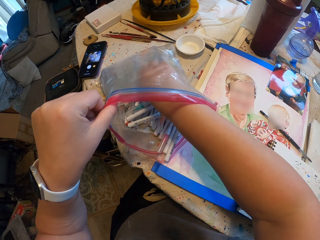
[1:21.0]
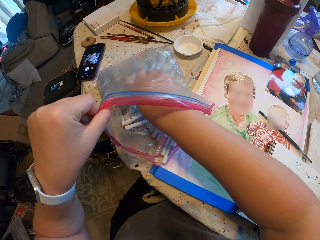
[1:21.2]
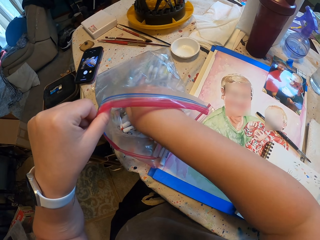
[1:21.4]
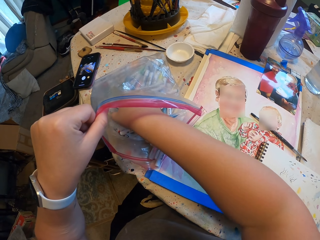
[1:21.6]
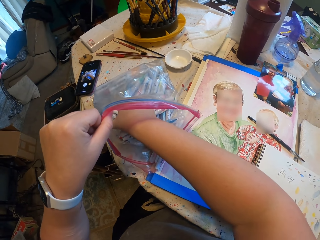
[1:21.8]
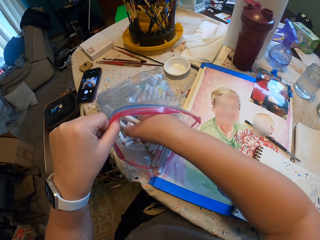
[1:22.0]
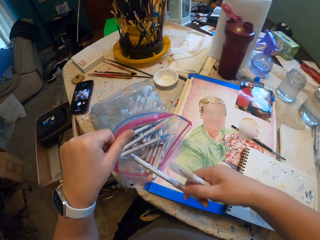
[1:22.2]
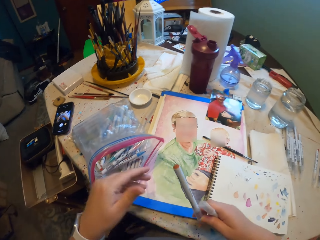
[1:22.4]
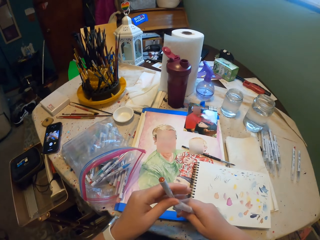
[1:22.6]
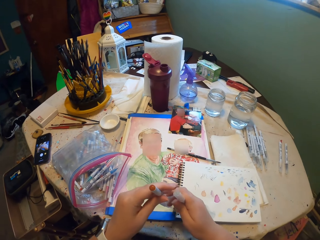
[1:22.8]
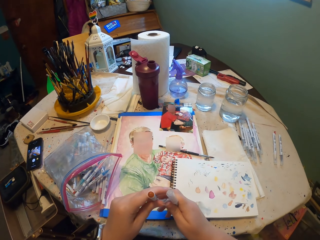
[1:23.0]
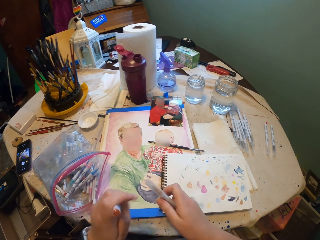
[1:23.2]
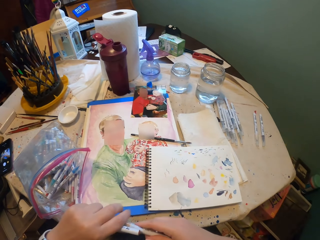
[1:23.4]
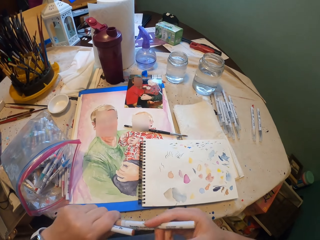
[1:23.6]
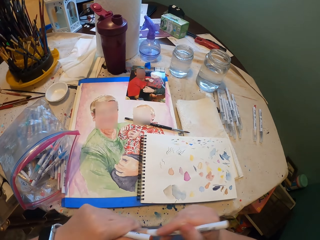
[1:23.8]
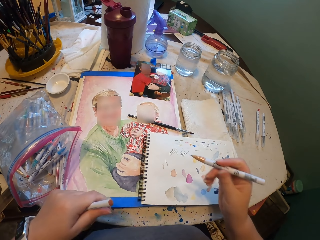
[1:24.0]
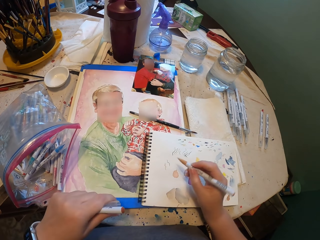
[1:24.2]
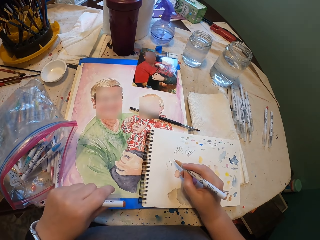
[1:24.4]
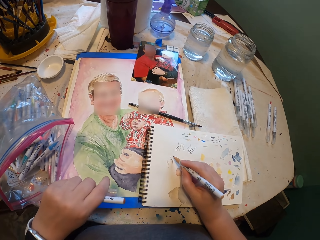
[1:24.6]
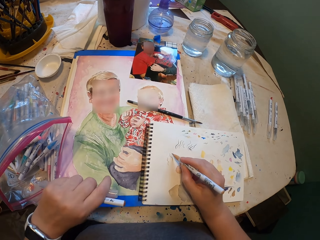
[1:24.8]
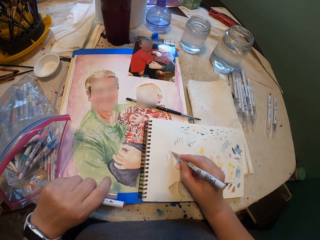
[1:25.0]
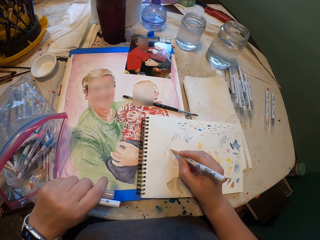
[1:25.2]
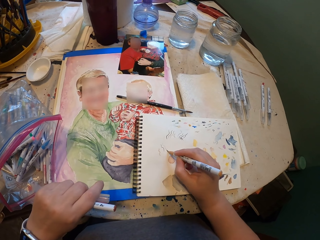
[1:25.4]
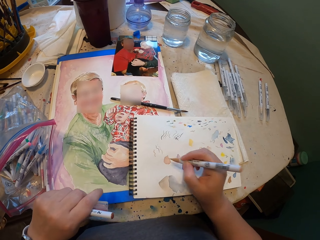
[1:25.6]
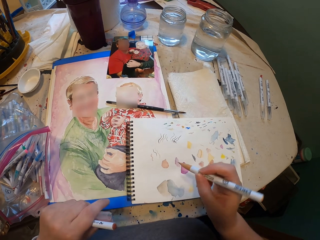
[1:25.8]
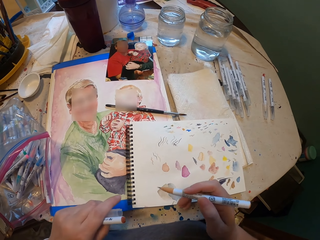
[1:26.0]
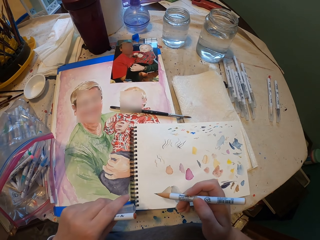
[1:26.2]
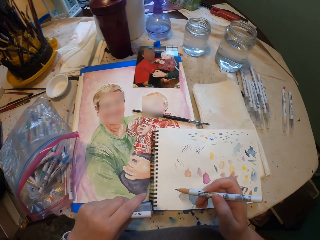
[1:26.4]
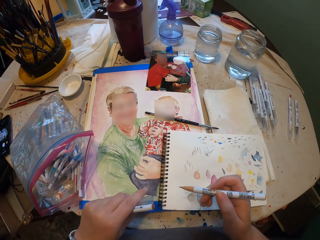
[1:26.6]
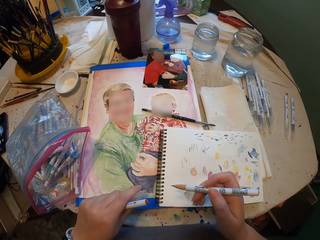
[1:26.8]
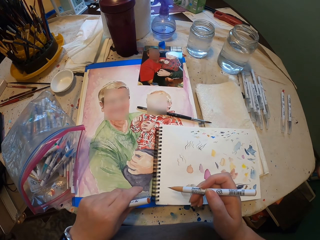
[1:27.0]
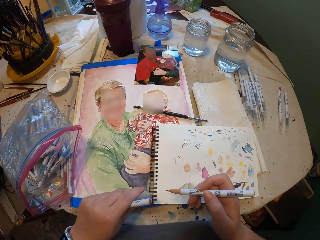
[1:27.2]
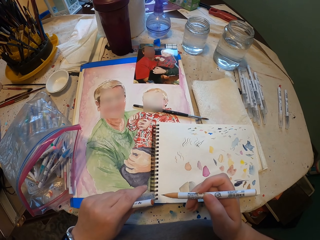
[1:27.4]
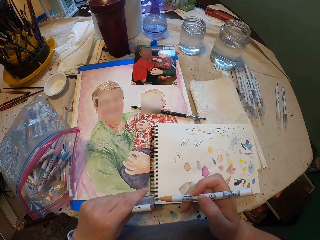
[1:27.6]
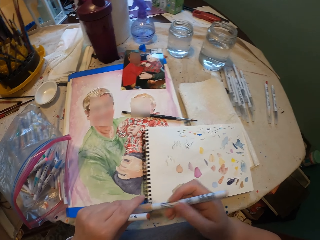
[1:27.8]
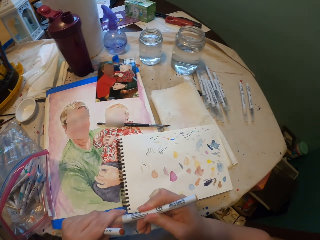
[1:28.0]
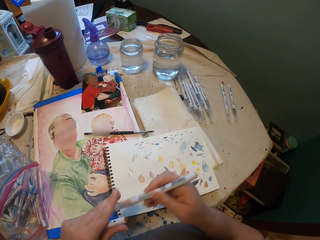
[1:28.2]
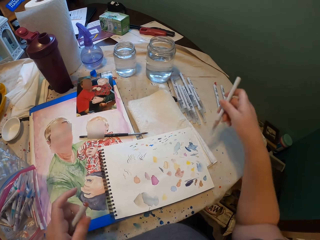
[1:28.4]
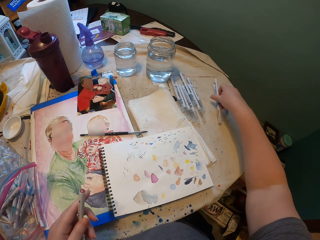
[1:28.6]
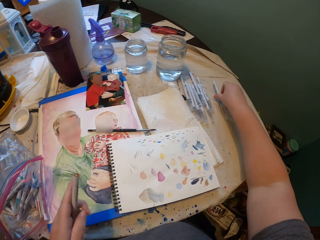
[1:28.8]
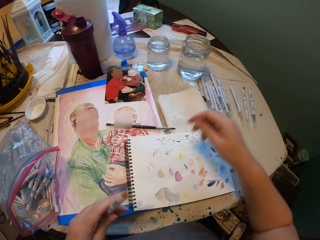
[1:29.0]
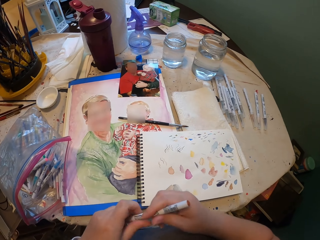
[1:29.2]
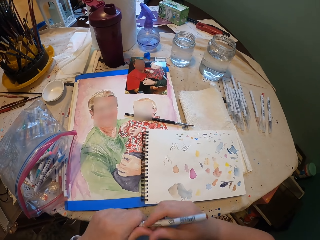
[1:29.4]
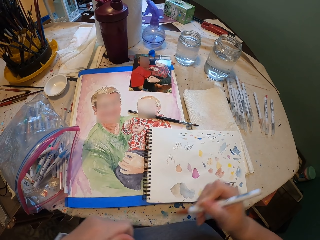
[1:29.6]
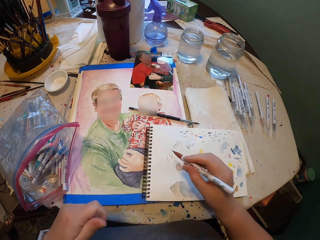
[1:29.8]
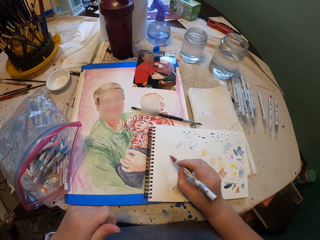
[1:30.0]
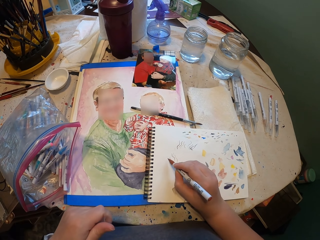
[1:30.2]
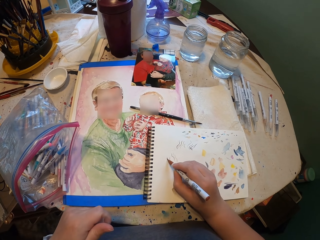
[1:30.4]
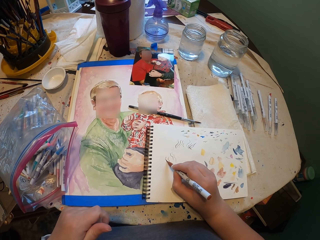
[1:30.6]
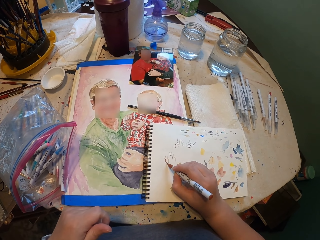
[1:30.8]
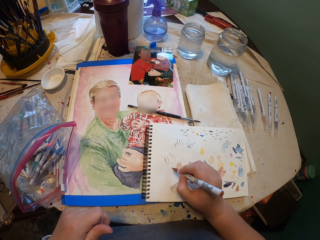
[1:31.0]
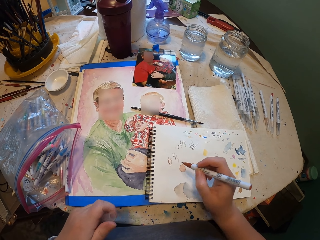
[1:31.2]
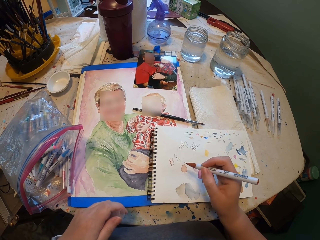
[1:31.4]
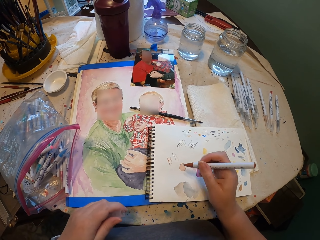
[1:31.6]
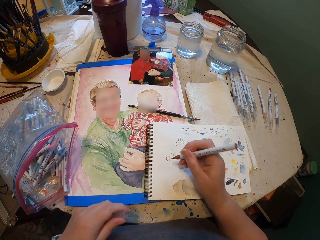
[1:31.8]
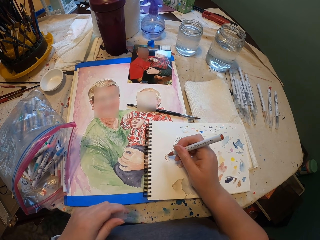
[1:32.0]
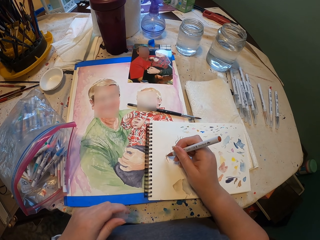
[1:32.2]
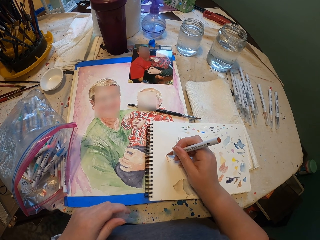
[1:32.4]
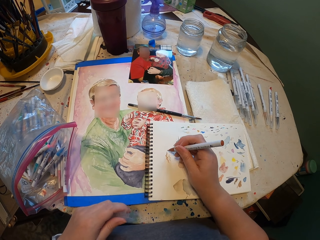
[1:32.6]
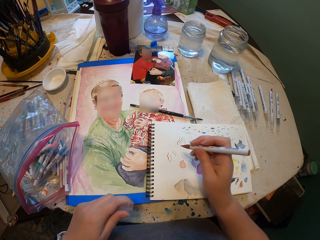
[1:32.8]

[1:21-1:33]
The camera wearer opens the lid of the paint marker. They draw on the paint book. They close the lid of the paint marker. They put the marker pens down on the table. They open the lid of the paint marker. They draw on the paint book.

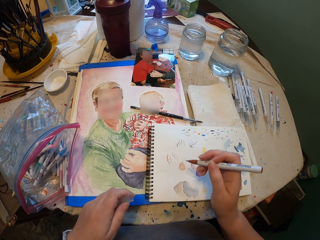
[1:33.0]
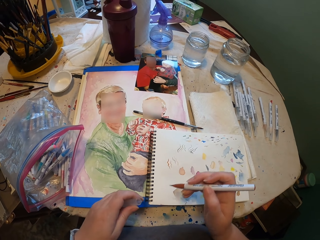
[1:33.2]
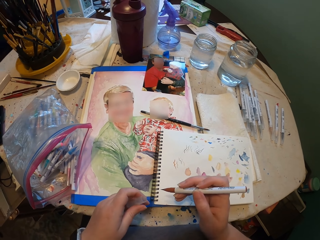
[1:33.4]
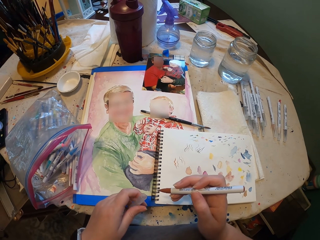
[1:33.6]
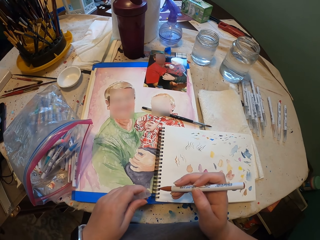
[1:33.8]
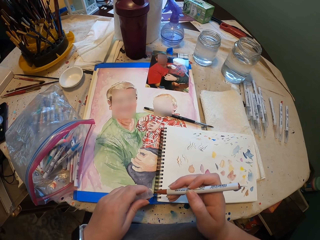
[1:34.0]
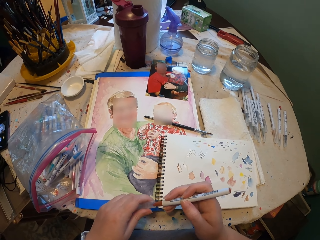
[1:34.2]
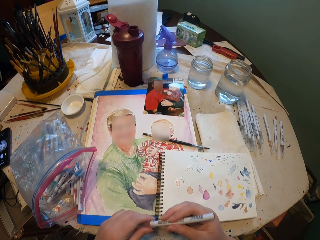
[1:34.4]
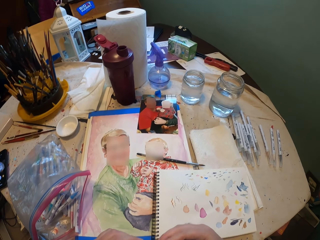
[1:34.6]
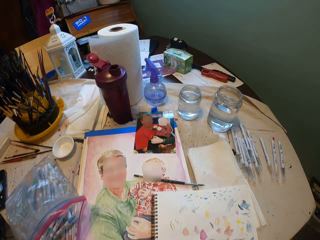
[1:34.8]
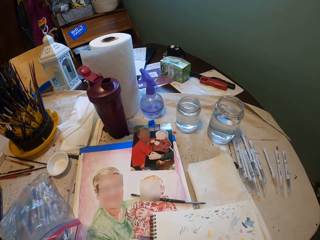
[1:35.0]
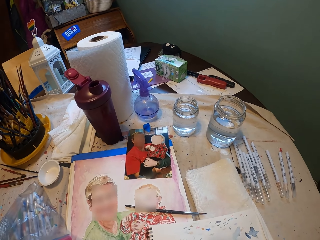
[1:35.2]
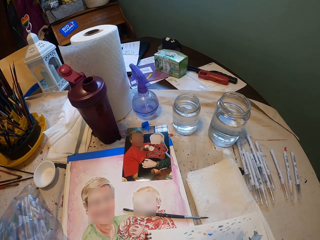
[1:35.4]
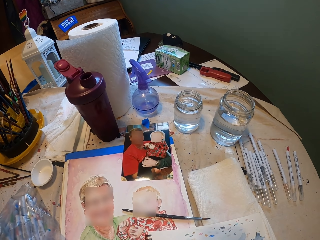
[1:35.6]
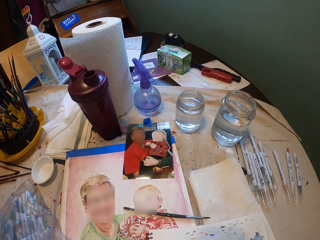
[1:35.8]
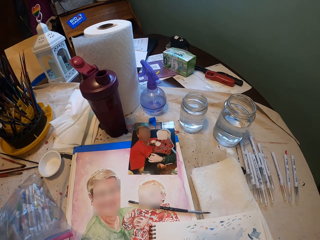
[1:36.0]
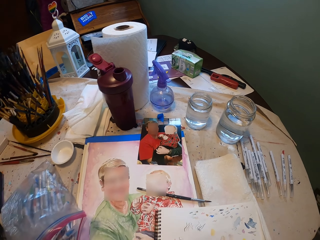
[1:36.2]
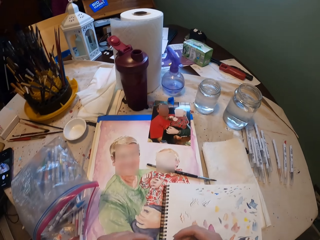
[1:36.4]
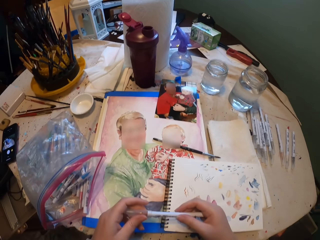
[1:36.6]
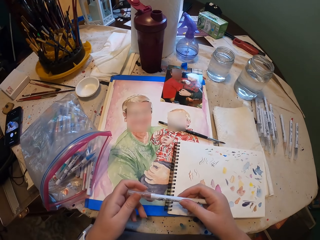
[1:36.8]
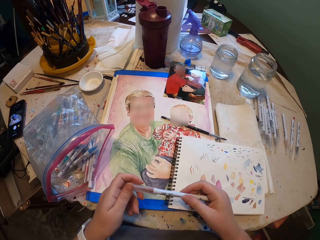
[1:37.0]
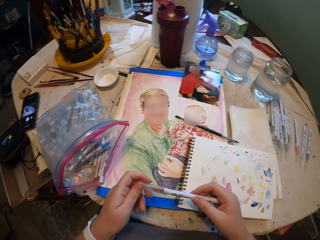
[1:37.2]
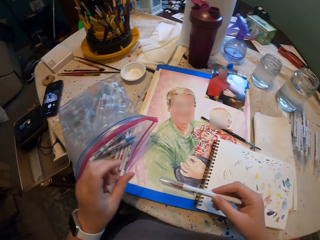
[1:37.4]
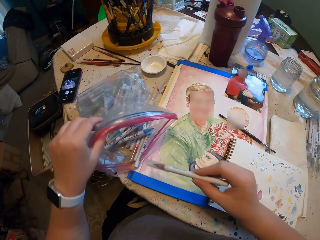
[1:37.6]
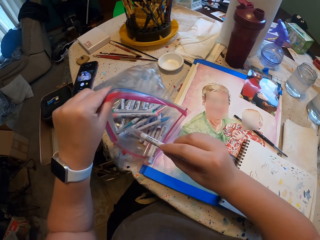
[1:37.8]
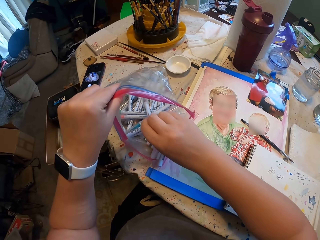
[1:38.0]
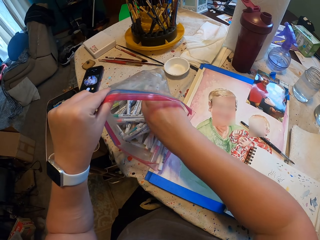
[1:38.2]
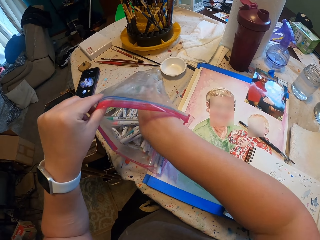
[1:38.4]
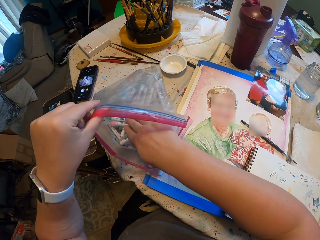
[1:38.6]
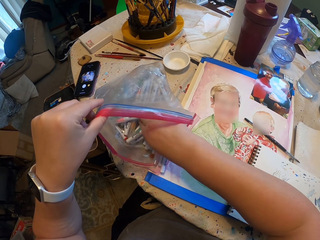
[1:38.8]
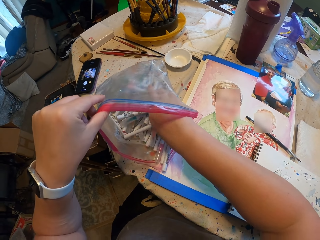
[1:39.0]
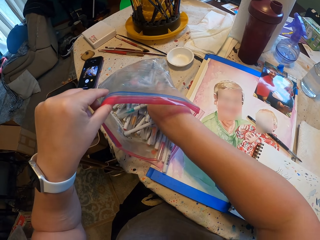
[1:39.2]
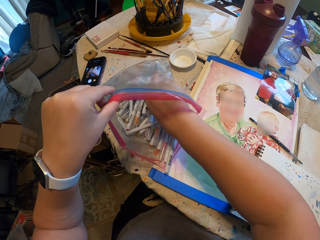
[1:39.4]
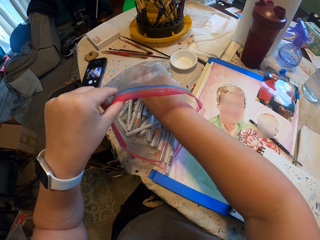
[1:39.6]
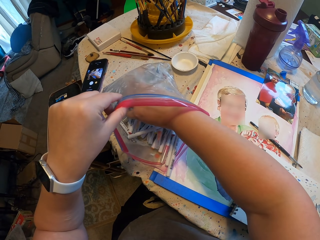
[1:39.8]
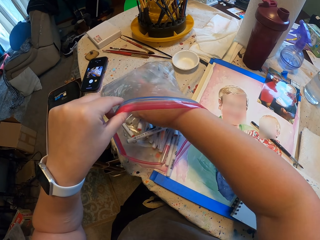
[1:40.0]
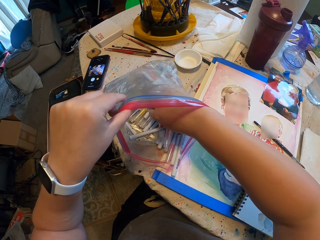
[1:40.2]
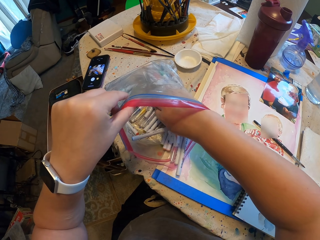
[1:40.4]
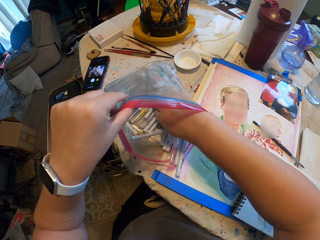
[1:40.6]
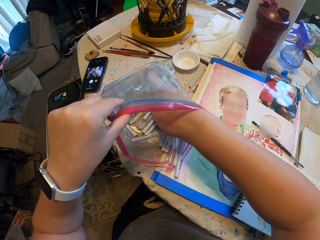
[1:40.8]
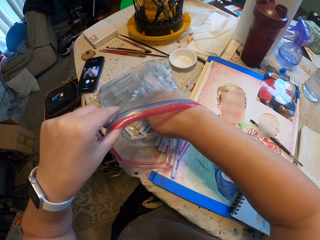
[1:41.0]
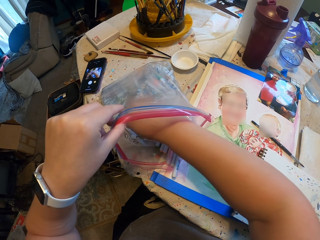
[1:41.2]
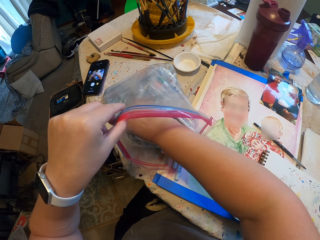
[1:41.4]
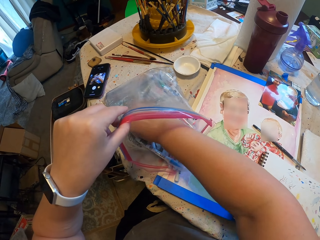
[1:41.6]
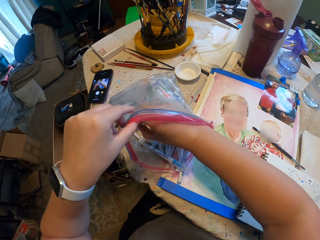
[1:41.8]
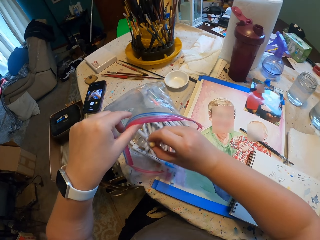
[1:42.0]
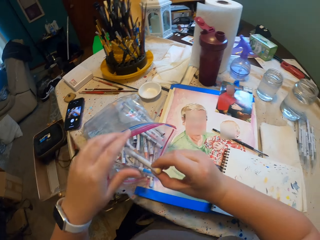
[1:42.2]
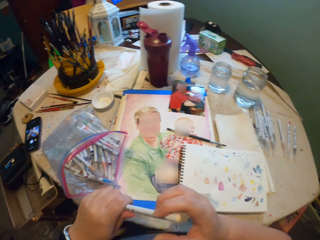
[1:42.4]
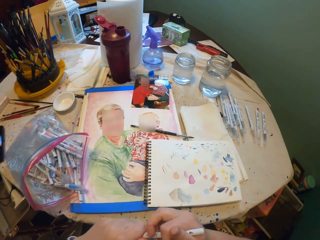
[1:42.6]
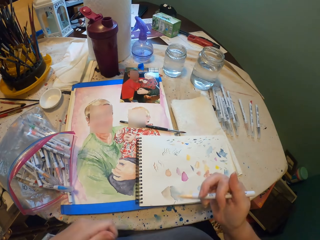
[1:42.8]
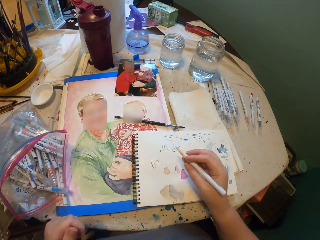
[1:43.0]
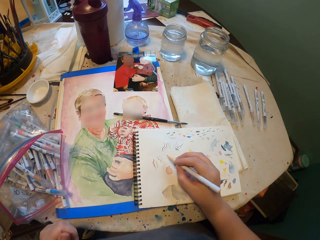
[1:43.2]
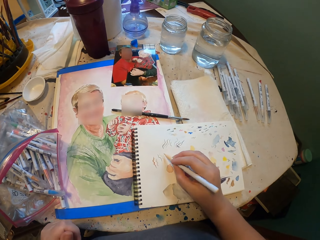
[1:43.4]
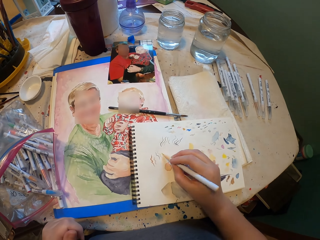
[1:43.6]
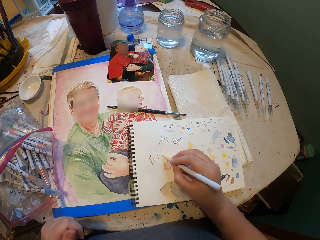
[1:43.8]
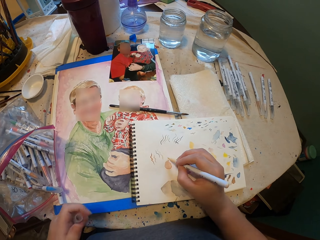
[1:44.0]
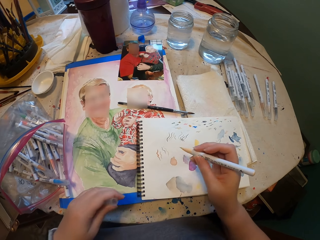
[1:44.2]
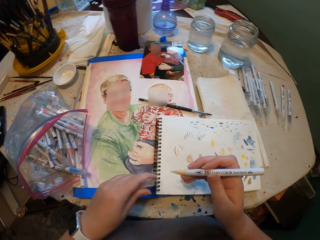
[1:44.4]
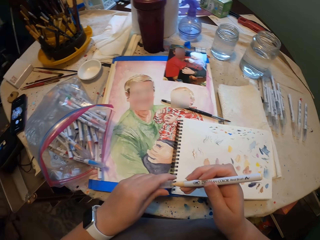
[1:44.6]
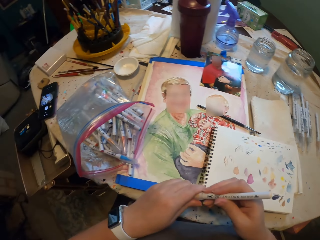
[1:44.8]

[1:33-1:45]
The camera wearer closes the lid of the paint marker. They put the marker pens inside the packet. They select the marker from the packet. They pick up the paint marker. They open the lid of the paint marker. They draw on the paint book.
